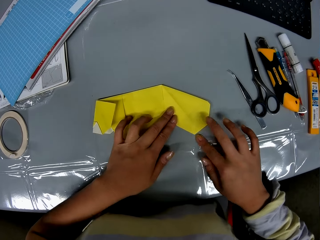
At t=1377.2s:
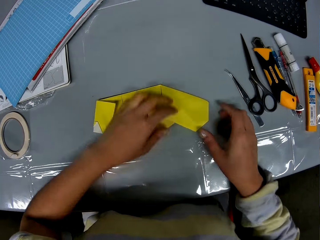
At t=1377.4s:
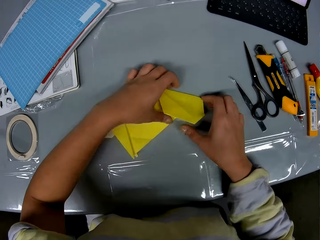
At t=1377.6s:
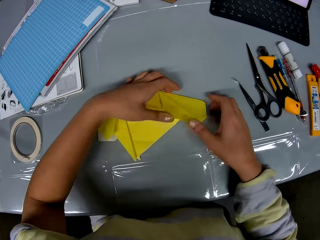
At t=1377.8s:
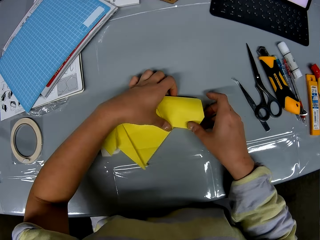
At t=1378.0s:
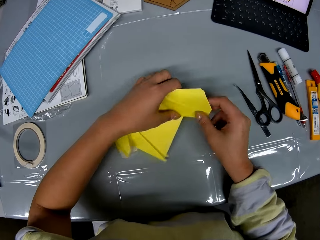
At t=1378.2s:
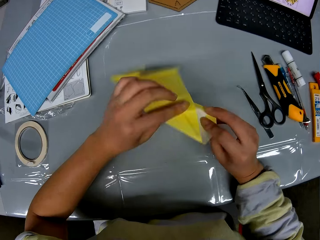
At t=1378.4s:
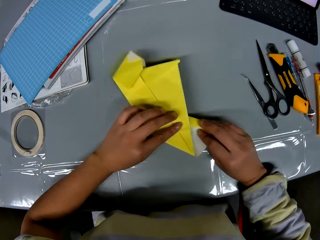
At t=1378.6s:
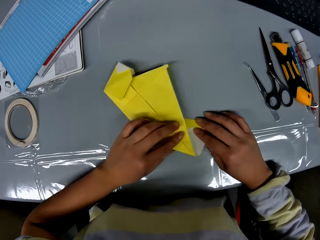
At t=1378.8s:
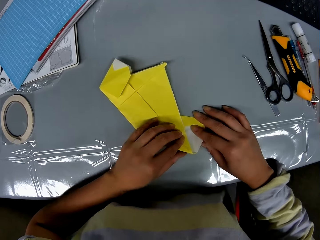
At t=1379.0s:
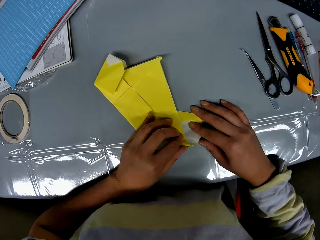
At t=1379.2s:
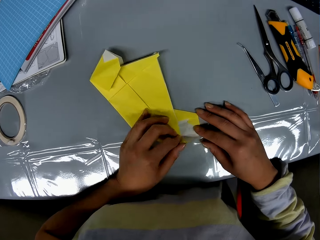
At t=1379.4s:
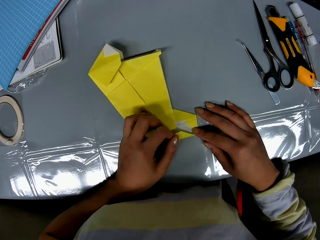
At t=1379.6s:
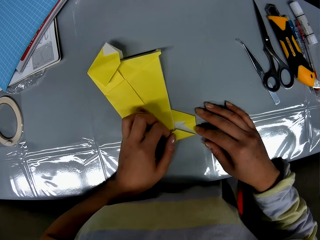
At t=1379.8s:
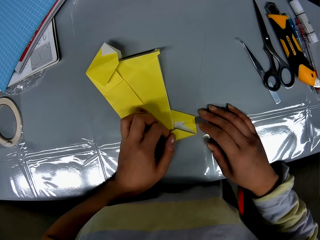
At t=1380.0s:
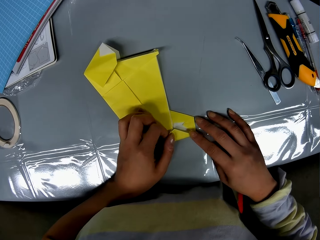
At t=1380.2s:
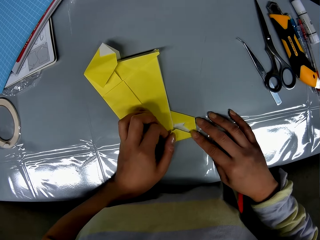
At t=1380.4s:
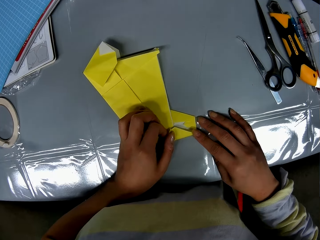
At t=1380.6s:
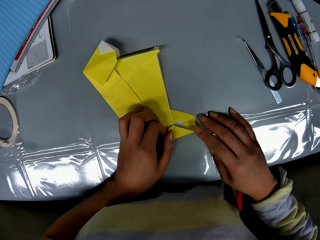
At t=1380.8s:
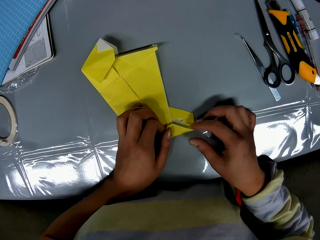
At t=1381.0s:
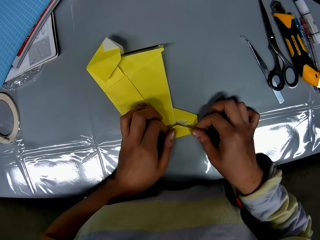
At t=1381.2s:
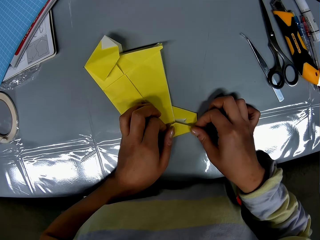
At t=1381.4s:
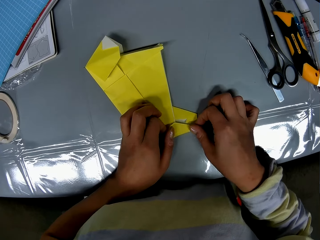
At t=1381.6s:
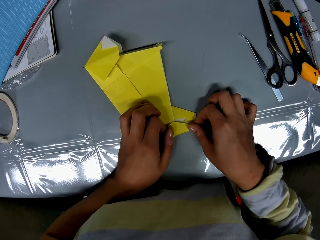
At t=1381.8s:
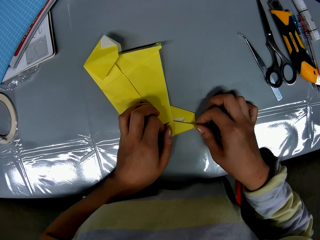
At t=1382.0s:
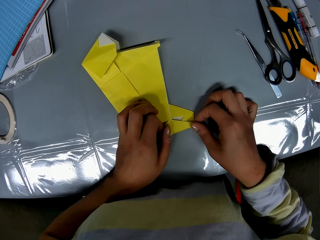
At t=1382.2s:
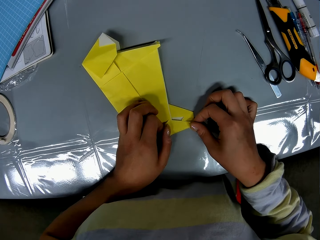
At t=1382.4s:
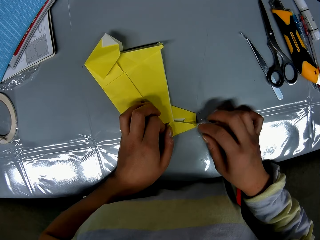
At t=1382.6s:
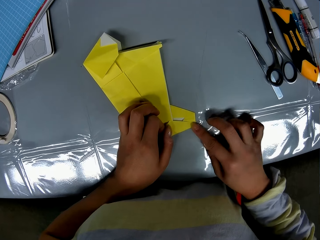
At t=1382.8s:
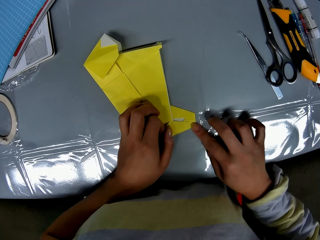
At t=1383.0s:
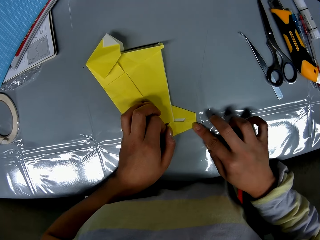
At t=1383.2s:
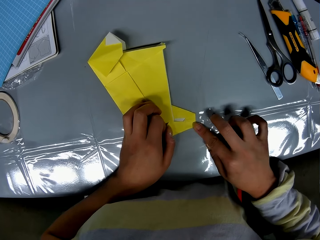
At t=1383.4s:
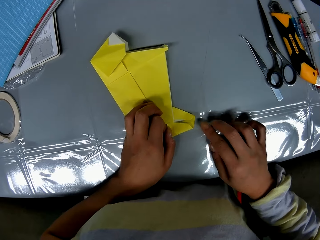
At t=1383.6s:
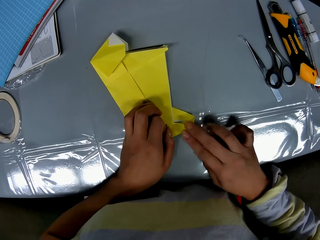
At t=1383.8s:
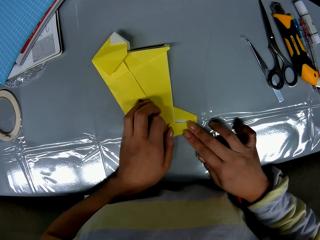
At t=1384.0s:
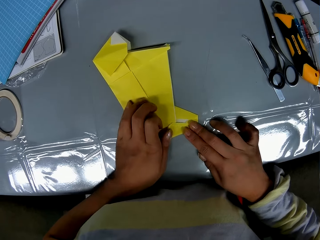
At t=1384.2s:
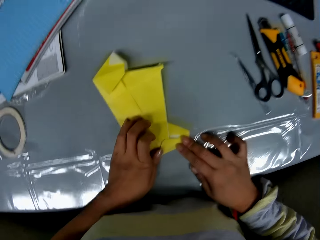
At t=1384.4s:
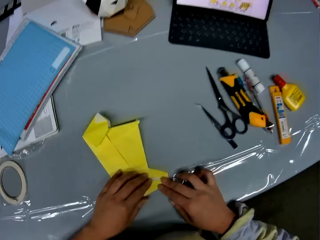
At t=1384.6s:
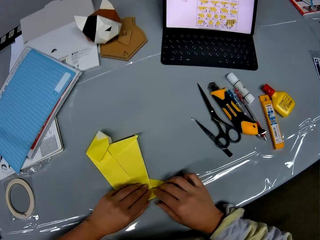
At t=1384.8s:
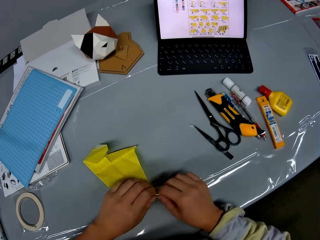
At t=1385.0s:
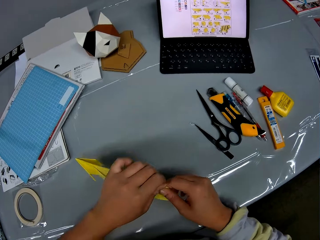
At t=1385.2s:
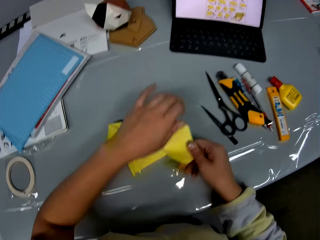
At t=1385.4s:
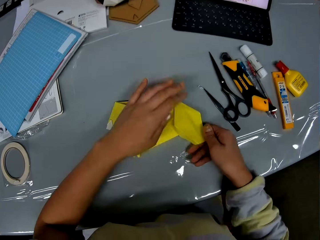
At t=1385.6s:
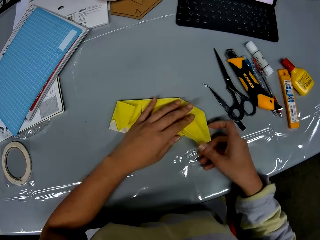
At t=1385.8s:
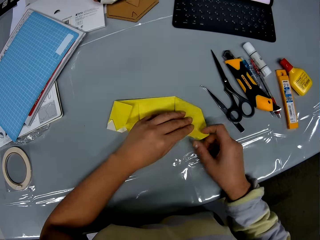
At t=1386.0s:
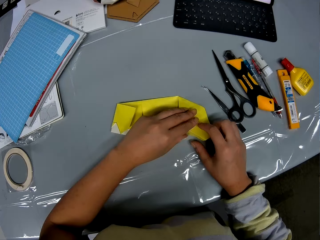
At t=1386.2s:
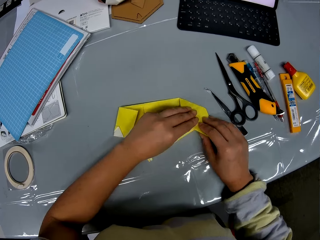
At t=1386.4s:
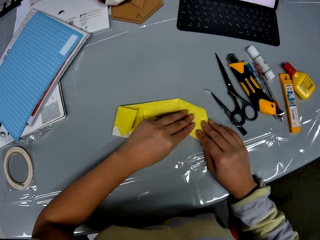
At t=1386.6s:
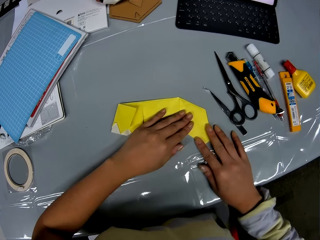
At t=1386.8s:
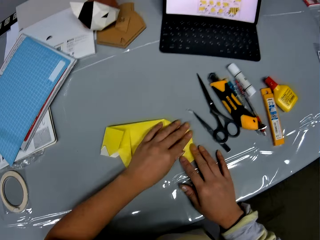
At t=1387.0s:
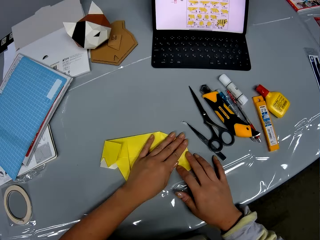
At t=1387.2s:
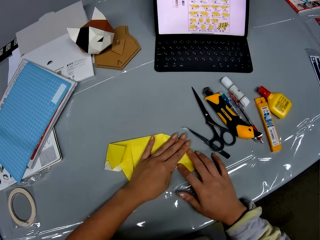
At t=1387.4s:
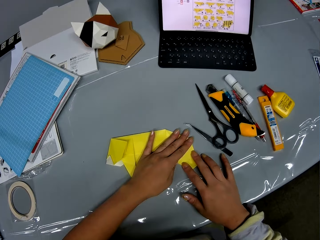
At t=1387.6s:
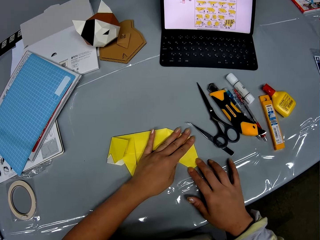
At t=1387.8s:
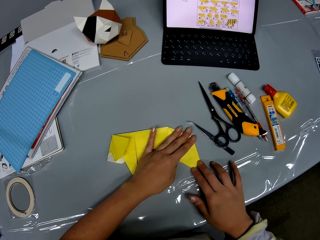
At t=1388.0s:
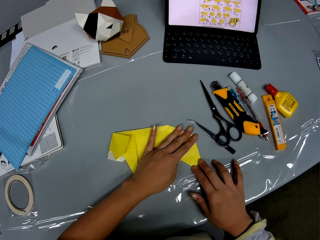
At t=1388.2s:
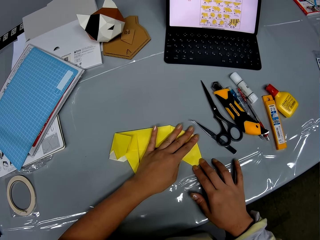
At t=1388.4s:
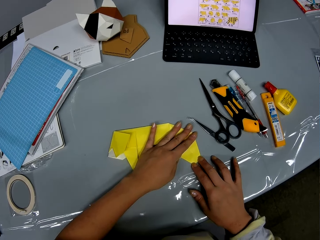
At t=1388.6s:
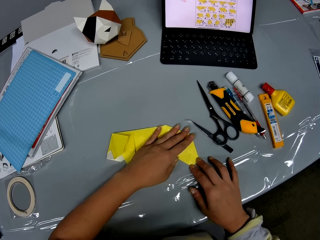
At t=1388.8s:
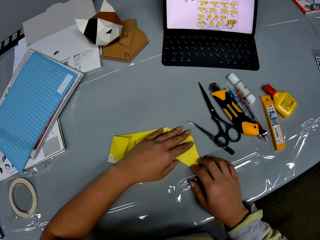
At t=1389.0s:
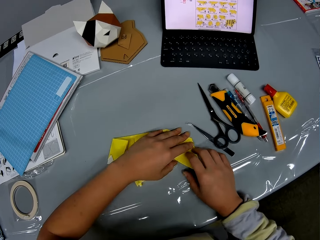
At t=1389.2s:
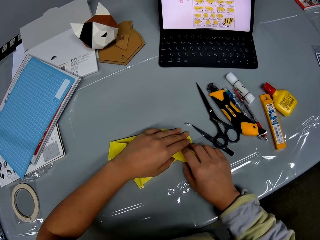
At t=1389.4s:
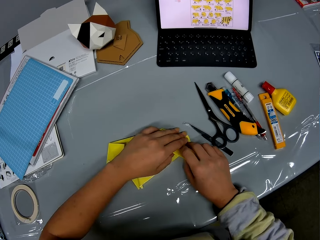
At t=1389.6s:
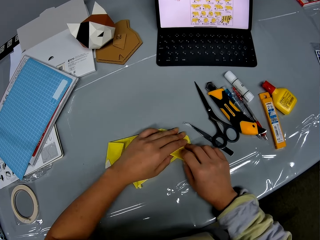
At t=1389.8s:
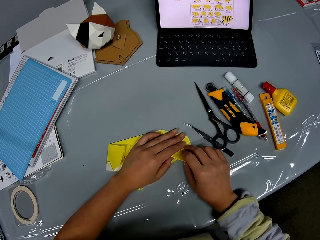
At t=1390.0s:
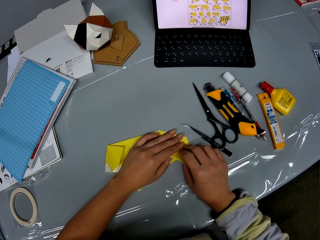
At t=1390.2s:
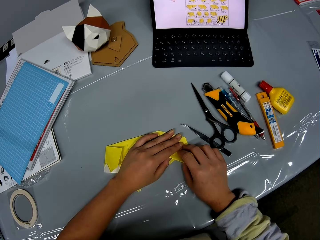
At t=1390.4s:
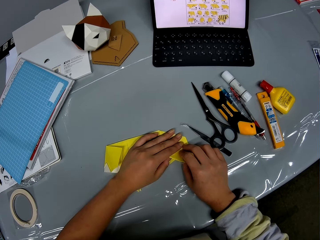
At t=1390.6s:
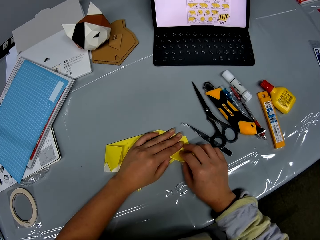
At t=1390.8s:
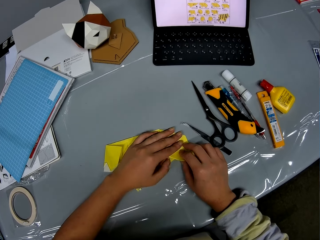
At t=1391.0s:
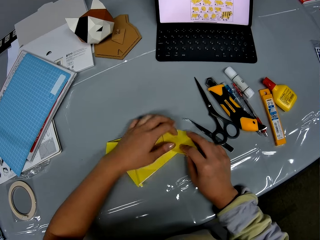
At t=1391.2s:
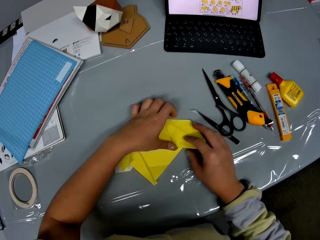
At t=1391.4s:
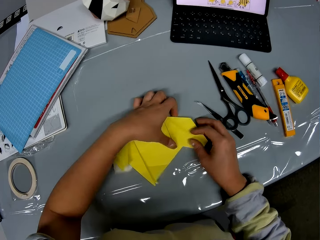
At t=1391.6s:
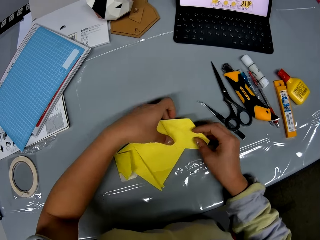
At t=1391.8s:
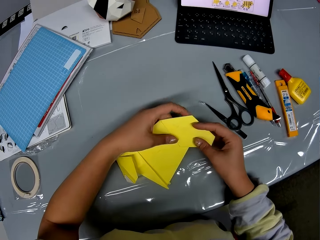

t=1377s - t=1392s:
The camera wearer moves the kraft paper. They fold the kraft paper. They move the kraft paper and fold the kraft paper.

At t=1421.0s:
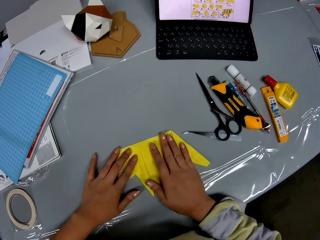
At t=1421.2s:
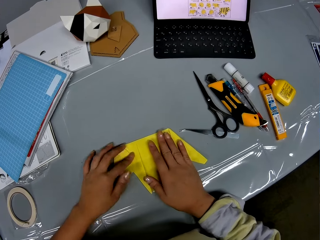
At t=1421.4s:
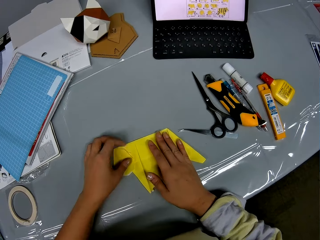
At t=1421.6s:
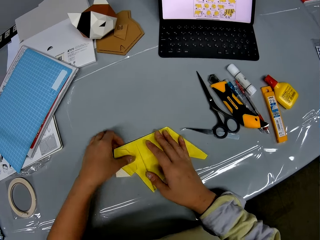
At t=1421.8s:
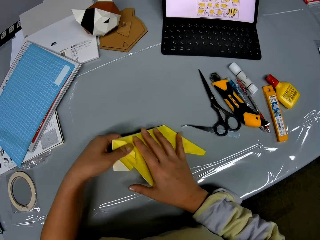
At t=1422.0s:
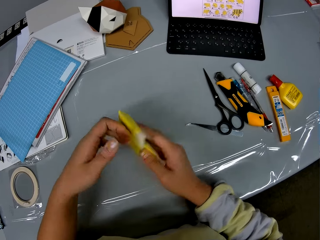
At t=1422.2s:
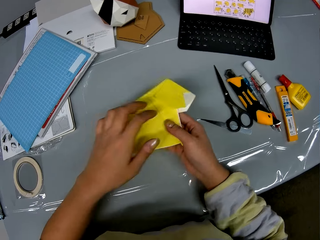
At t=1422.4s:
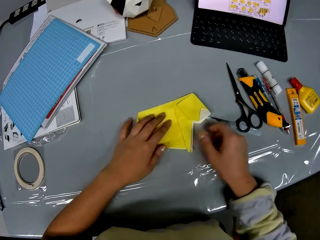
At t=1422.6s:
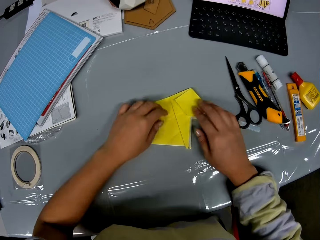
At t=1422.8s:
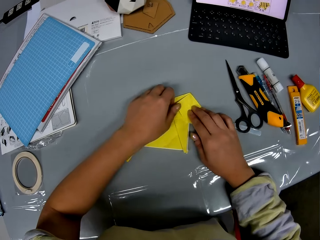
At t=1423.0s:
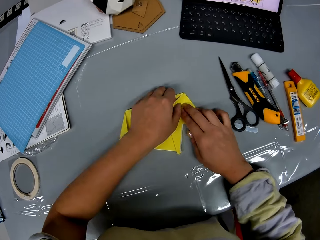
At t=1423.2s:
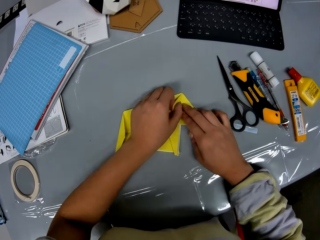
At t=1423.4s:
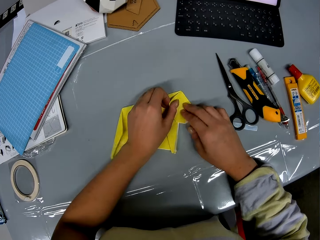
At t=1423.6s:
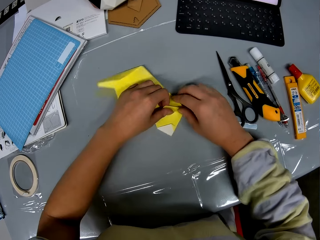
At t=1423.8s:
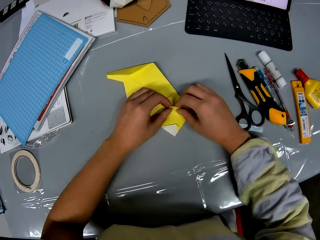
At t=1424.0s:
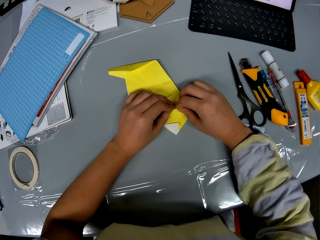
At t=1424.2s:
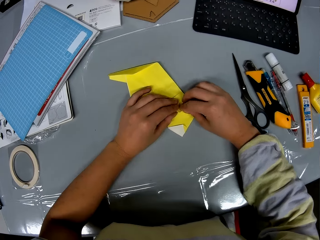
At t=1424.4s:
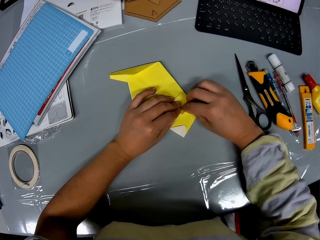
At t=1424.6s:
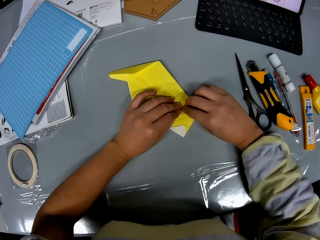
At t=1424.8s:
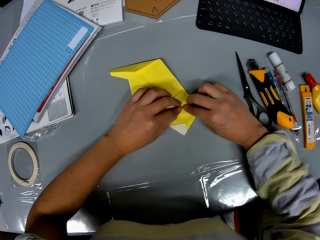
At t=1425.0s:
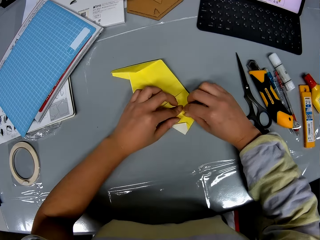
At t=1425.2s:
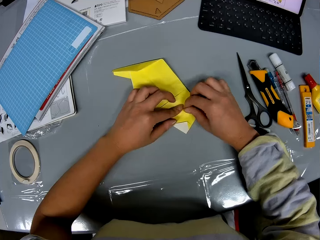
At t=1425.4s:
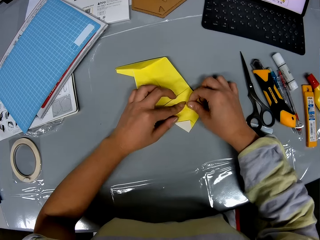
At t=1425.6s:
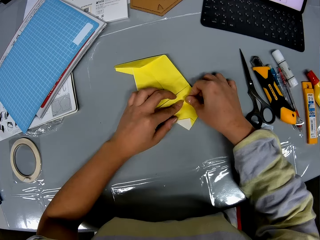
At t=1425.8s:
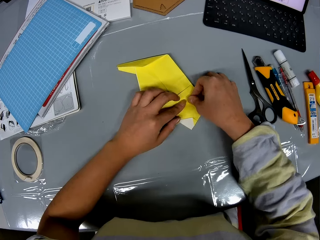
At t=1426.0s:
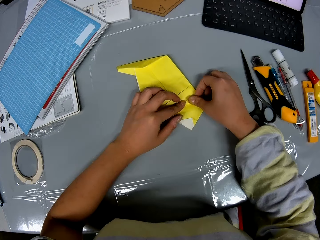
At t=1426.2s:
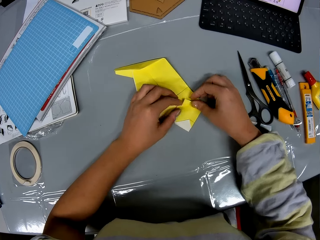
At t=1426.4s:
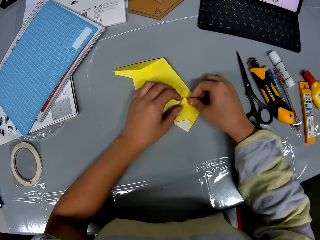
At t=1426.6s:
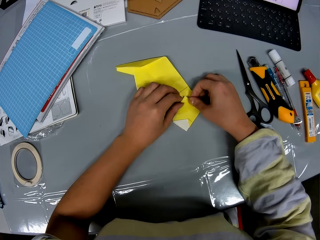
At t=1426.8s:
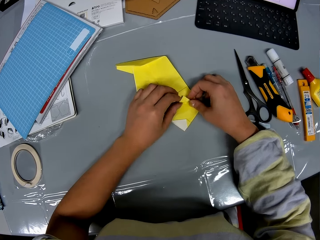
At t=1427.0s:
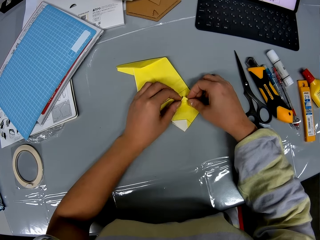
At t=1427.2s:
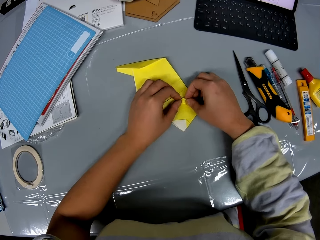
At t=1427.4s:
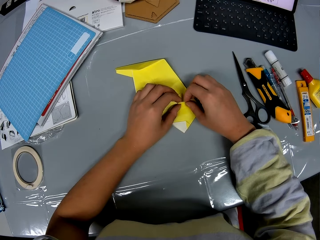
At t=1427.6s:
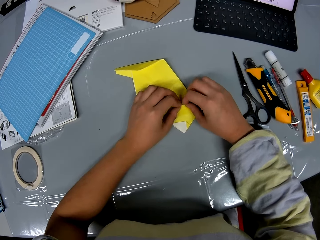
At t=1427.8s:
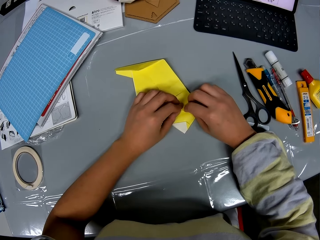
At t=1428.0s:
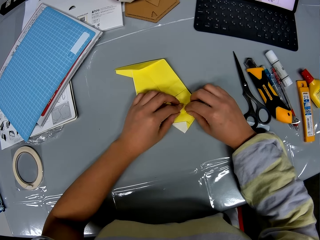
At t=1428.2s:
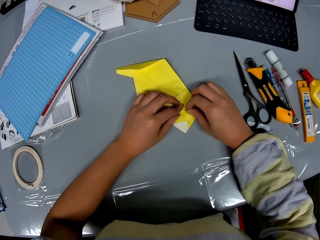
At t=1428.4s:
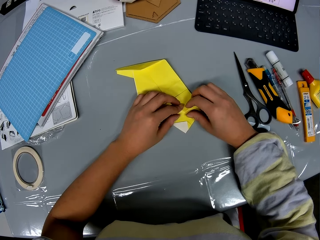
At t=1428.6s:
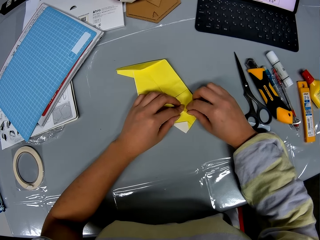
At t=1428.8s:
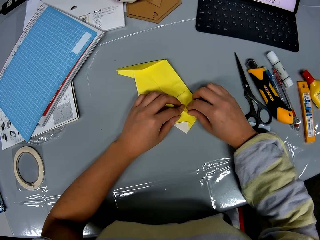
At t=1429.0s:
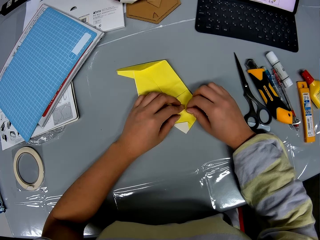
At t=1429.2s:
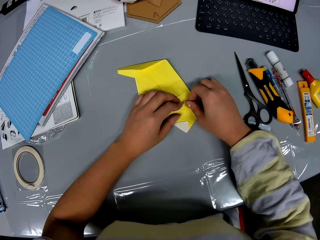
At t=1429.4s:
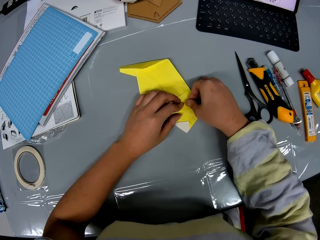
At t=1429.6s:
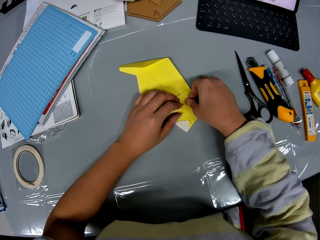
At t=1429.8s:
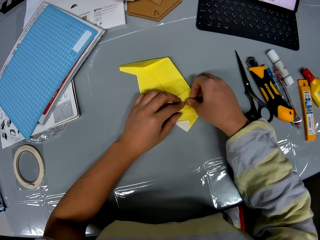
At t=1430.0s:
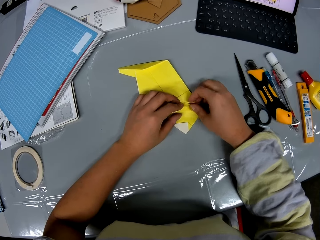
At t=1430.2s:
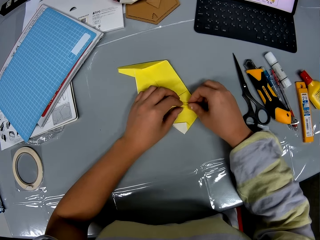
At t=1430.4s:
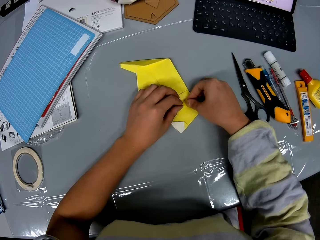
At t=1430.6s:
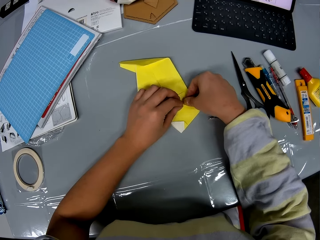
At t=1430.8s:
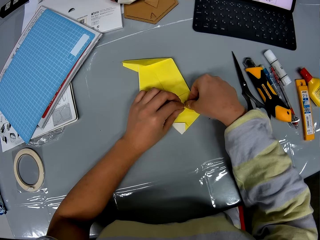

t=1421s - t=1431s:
The camera wearer moves the kraft paper. They fold the kraft paper.
